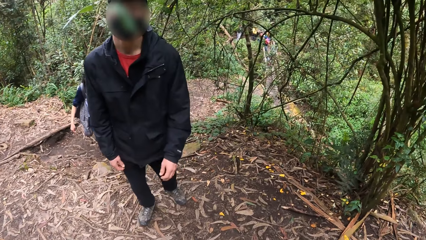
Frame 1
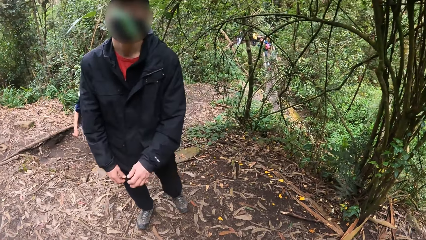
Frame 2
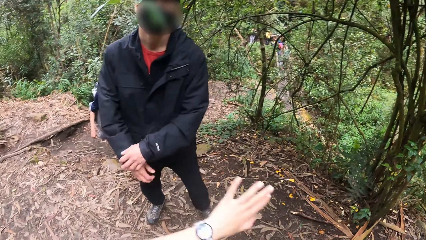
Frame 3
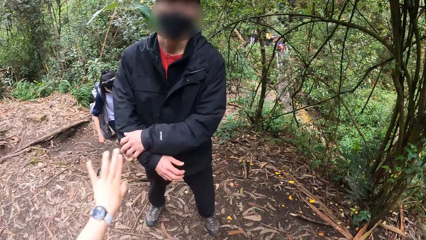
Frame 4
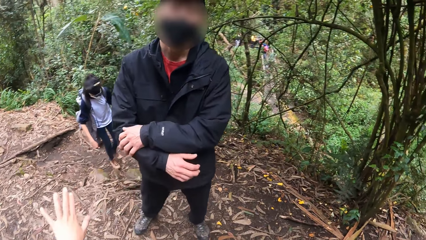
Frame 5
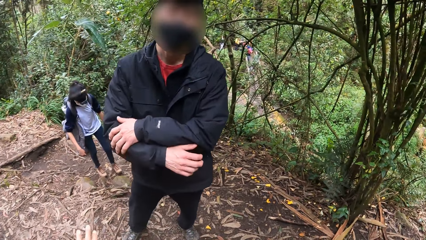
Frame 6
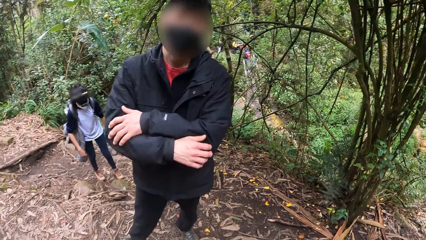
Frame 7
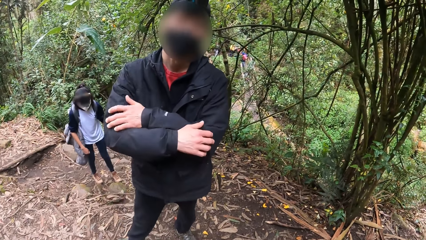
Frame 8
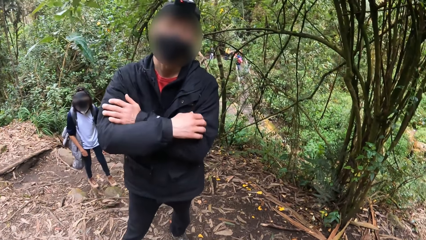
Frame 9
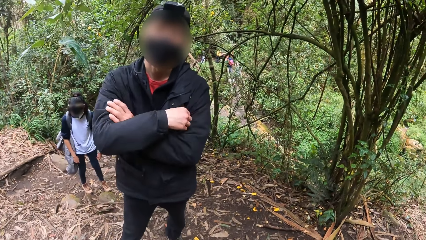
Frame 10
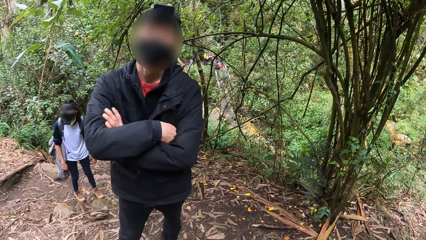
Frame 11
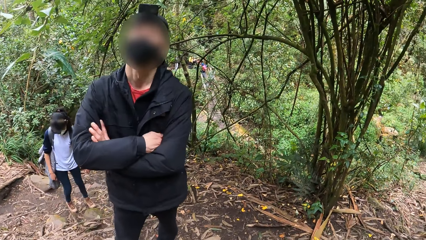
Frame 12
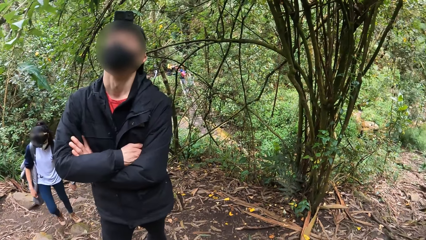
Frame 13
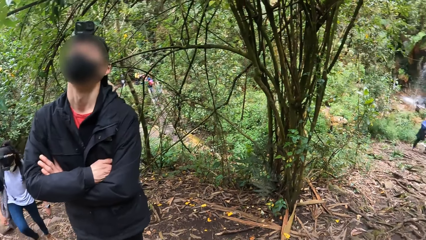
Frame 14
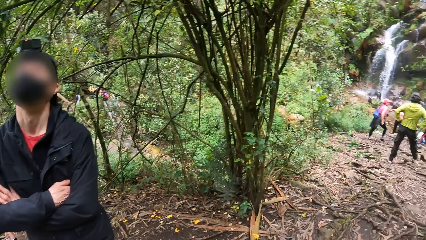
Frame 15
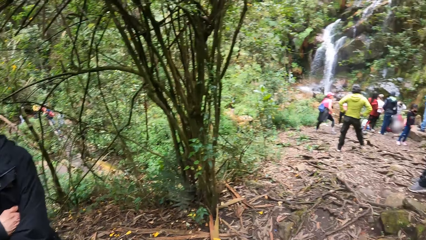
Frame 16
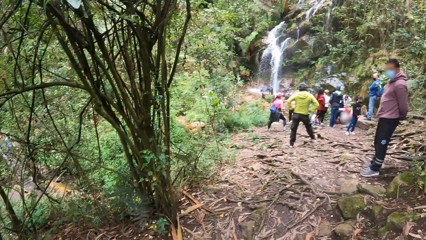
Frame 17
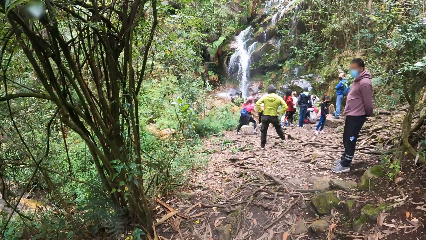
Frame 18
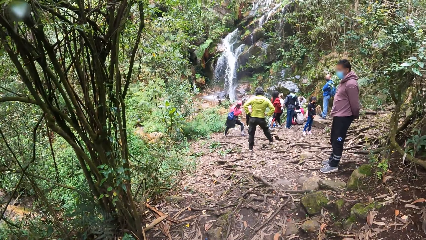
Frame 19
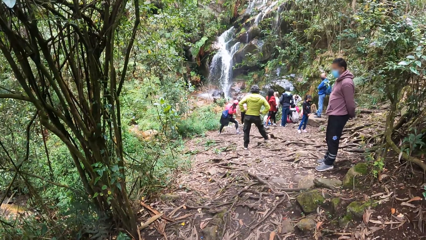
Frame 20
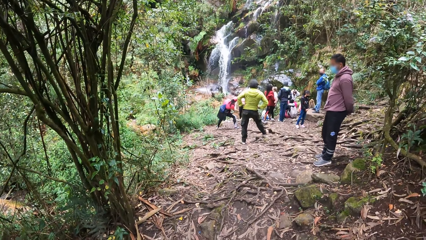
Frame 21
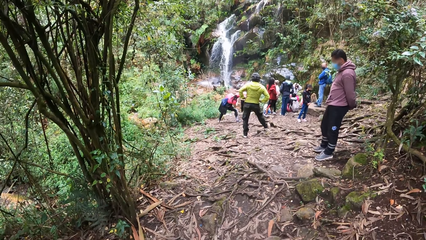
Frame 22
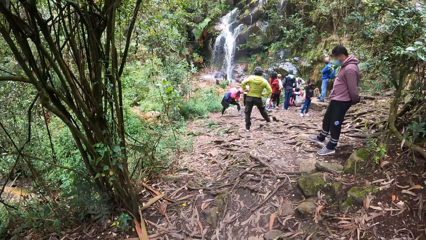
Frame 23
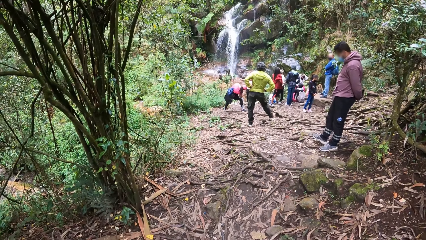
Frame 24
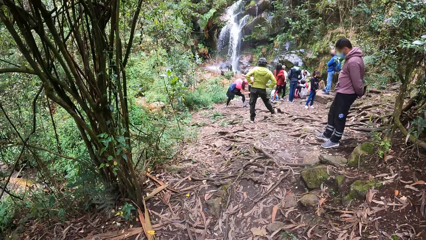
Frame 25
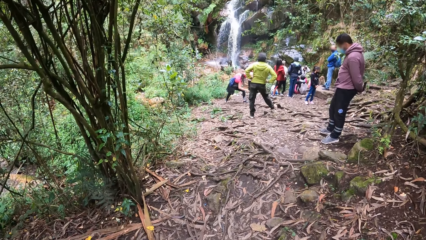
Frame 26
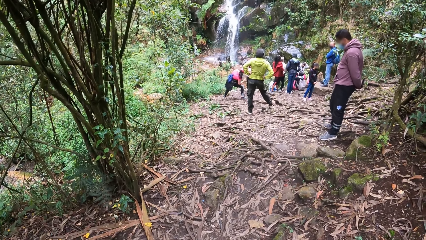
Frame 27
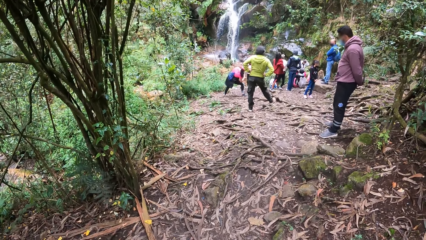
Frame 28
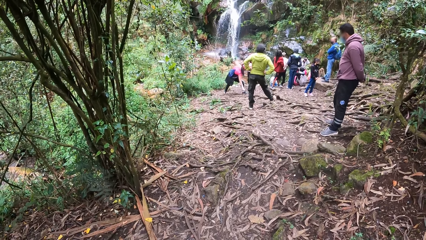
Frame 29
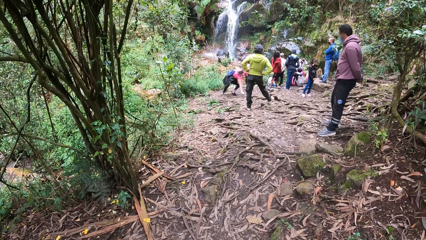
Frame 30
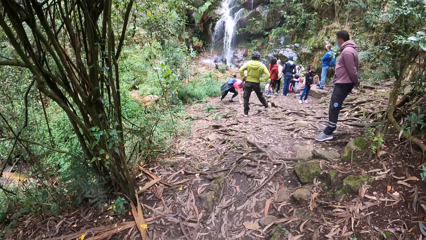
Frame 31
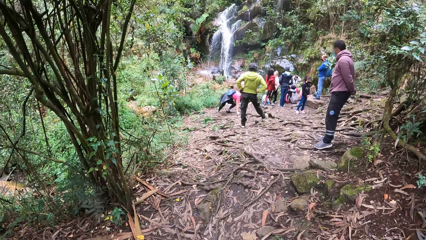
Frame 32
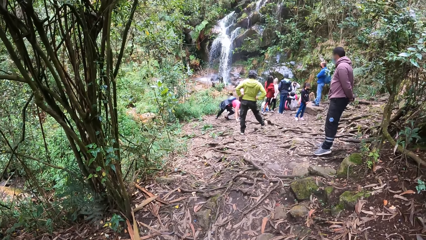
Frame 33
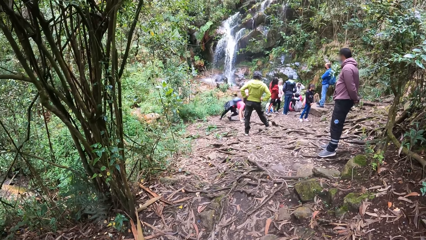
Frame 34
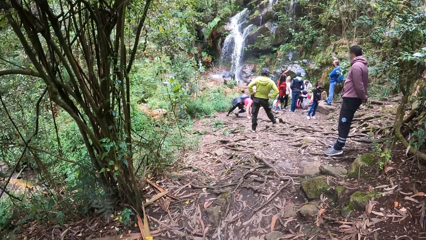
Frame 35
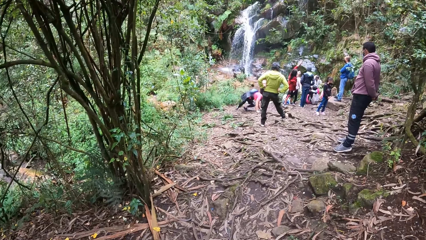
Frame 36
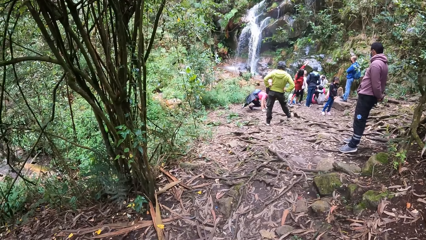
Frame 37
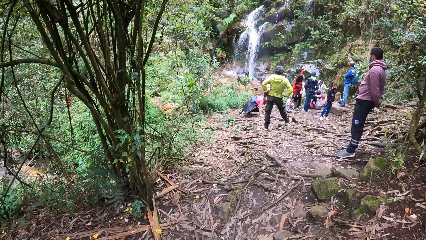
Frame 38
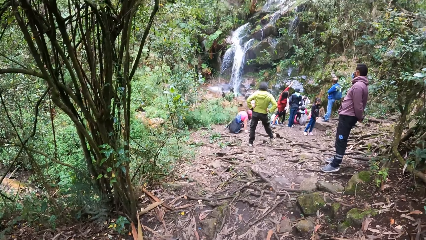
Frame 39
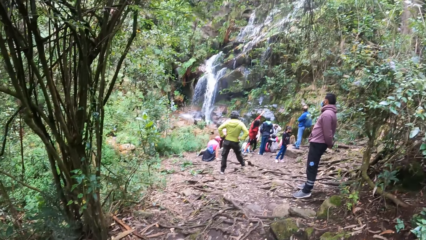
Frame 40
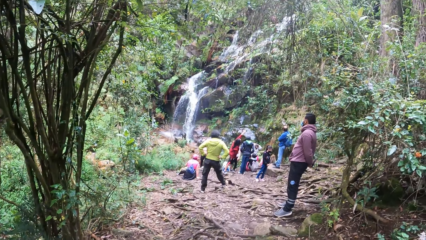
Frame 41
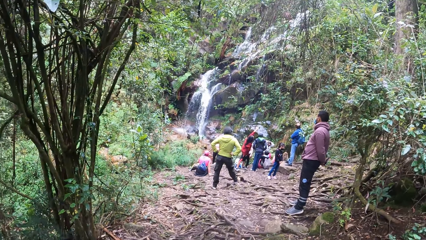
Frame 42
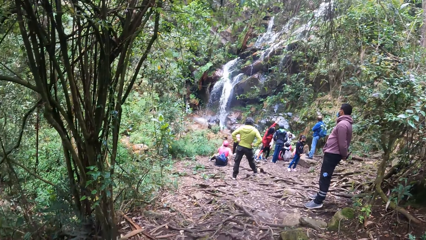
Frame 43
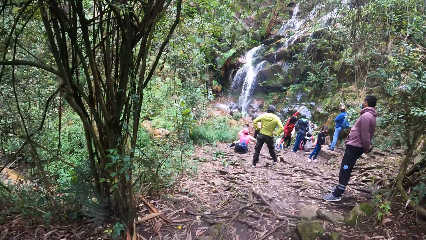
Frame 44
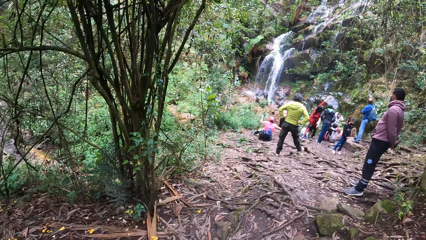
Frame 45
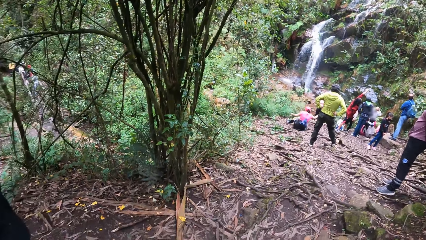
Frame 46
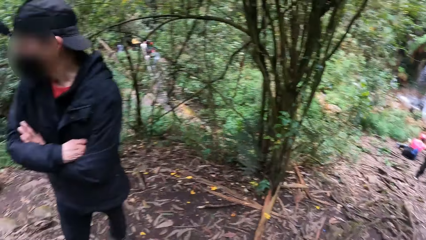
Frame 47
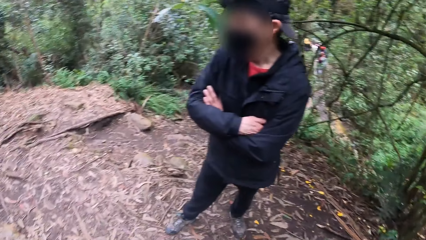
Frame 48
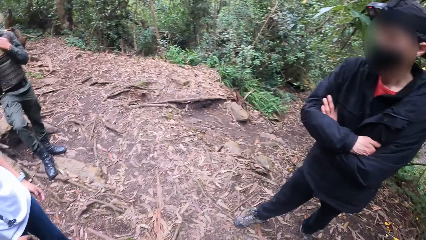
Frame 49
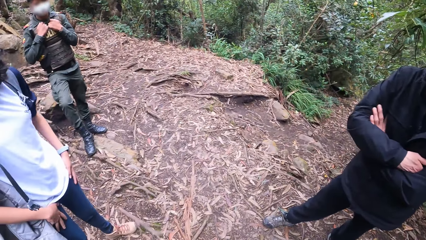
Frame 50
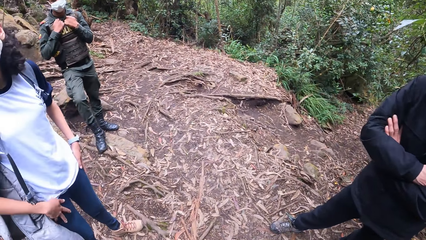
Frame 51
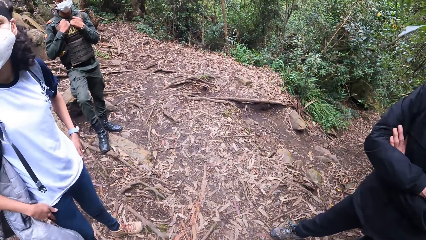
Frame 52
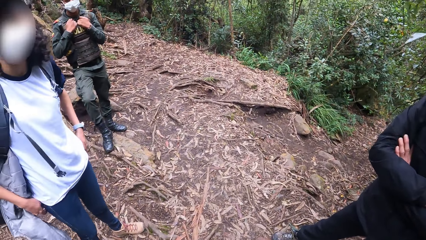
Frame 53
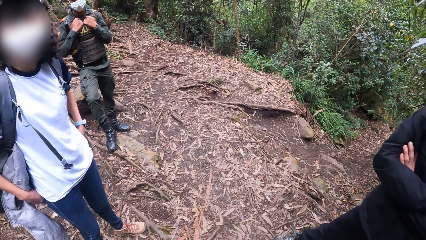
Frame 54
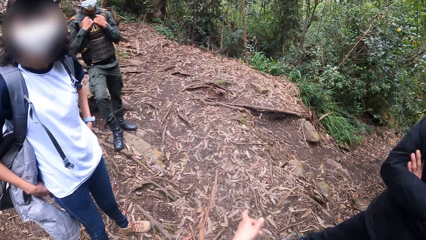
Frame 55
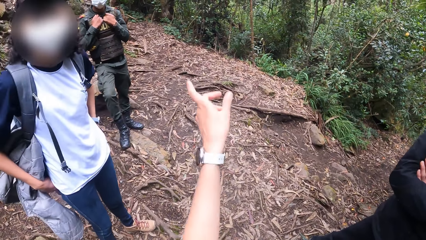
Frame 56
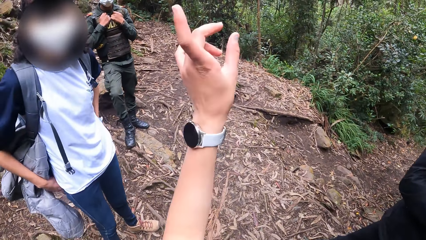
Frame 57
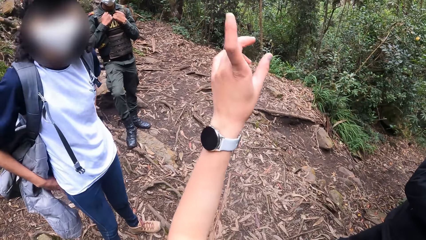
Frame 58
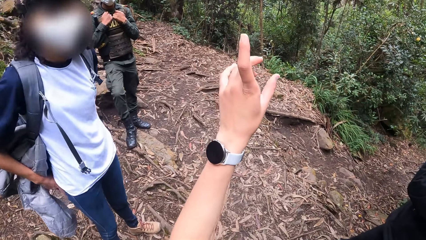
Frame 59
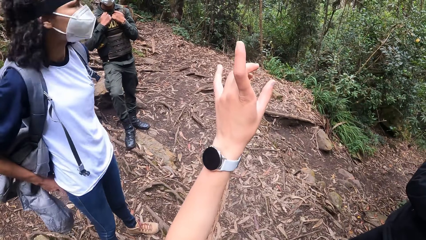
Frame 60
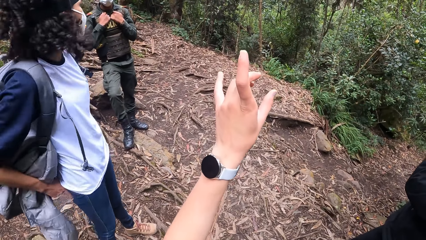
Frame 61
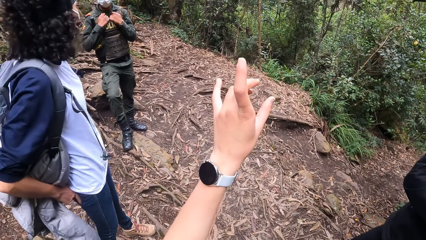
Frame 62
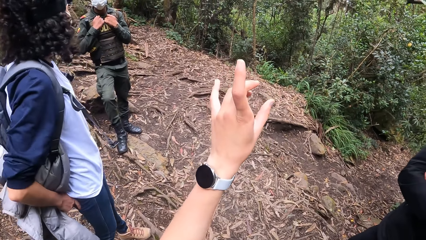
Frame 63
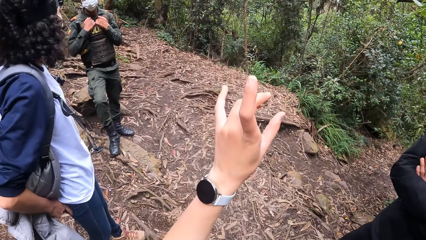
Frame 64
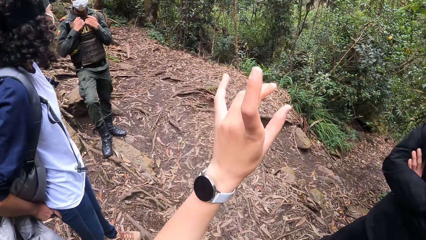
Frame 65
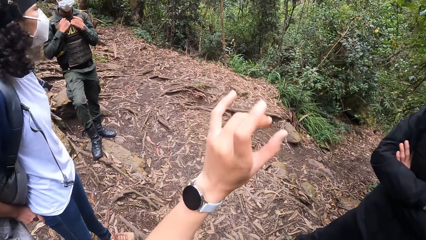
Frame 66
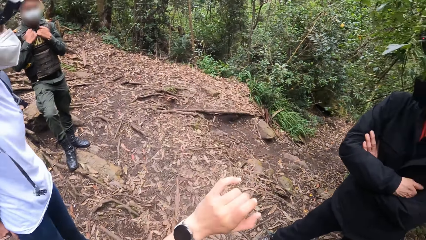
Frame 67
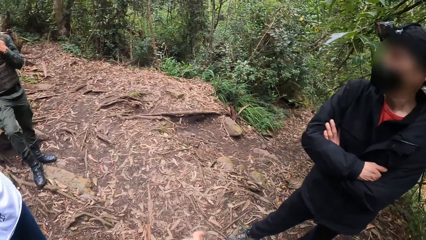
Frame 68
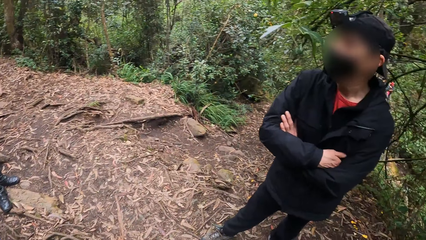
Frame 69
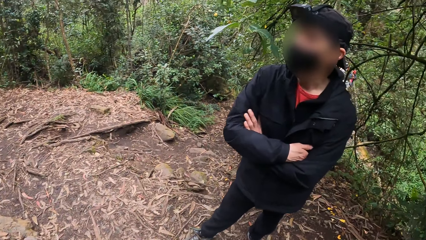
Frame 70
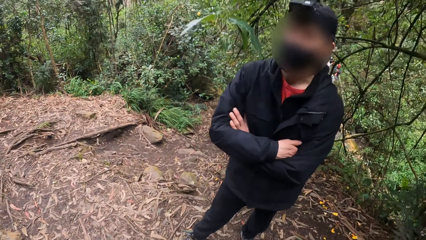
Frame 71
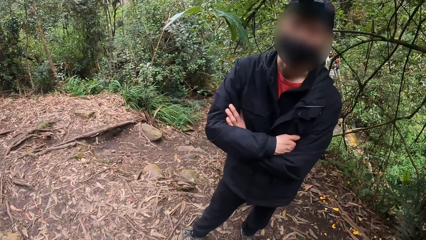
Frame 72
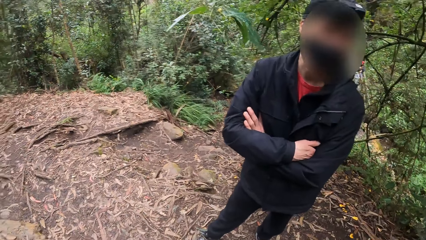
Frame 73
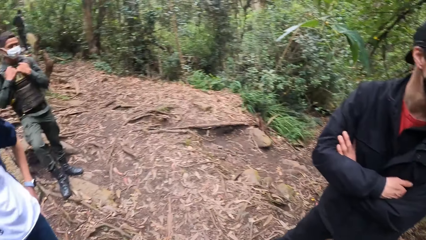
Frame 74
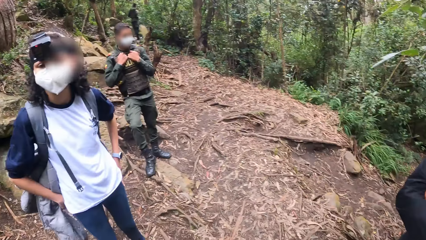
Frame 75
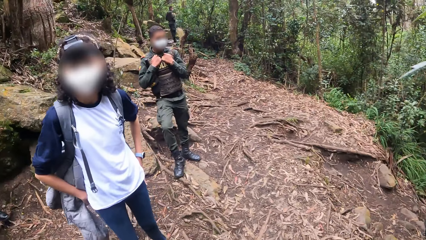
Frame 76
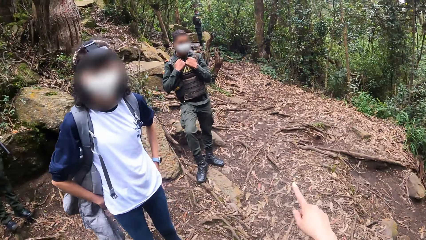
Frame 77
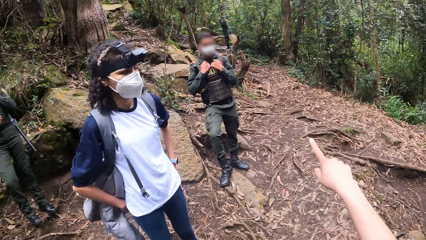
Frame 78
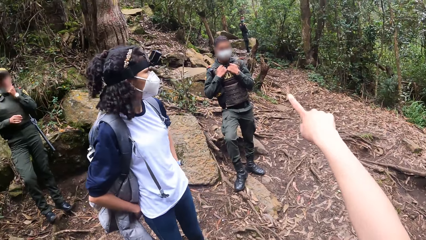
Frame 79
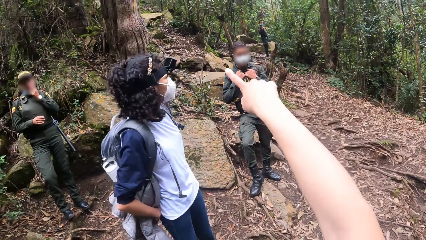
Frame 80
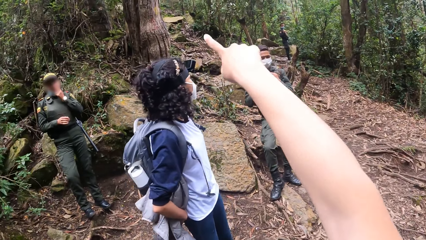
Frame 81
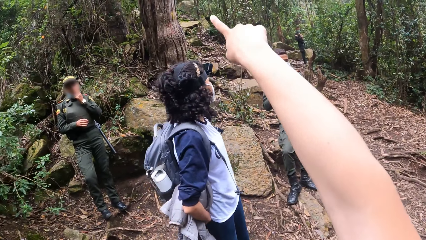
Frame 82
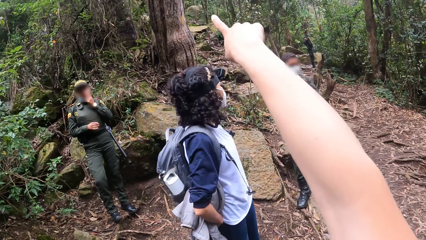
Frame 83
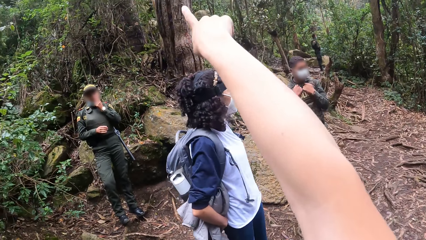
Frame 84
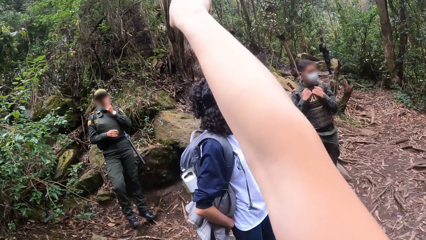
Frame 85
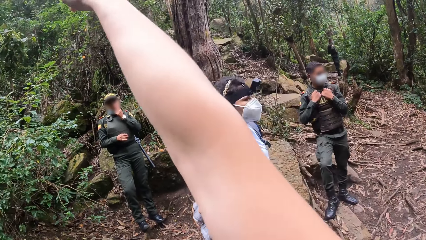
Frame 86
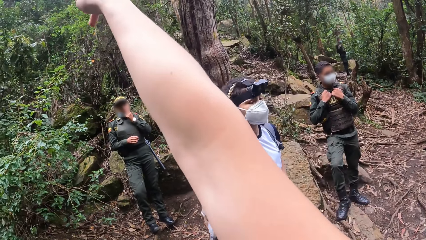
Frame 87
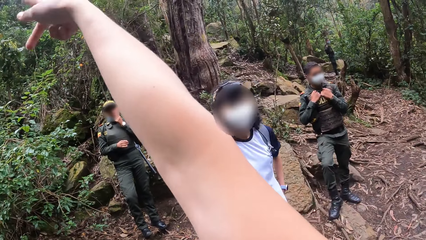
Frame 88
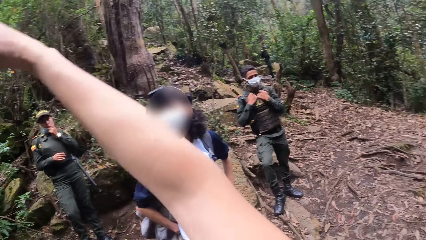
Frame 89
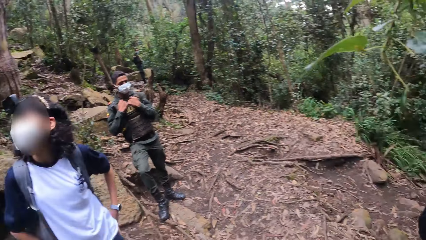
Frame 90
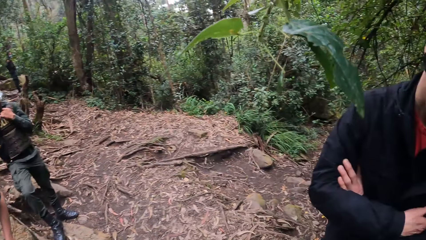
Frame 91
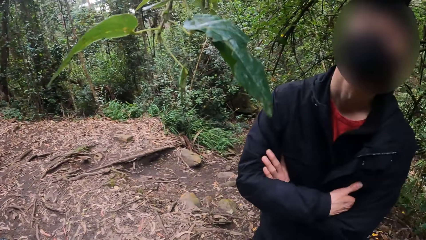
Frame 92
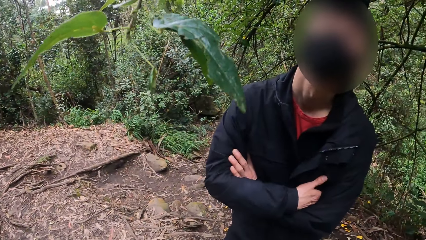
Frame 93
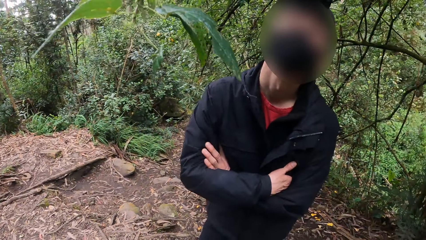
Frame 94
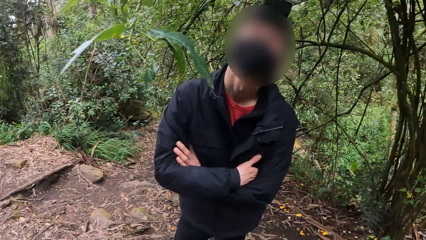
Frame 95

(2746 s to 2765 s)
The camera wearer moves the hand. They look around. They raise the hand. They look around. They point using a finger.
